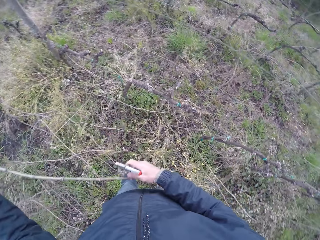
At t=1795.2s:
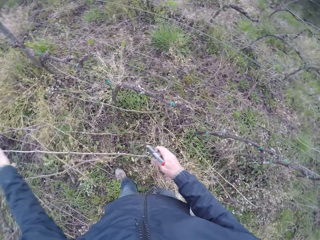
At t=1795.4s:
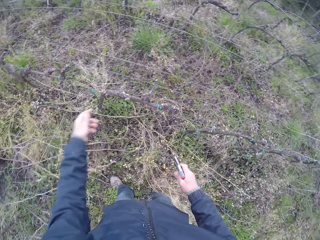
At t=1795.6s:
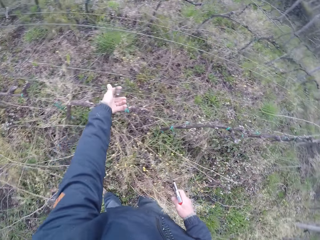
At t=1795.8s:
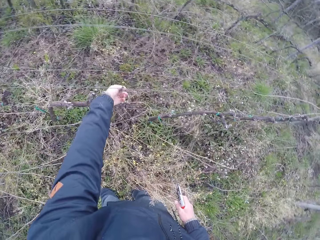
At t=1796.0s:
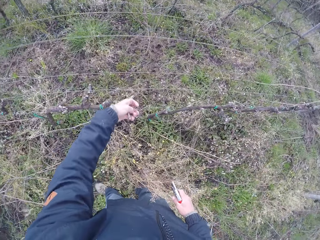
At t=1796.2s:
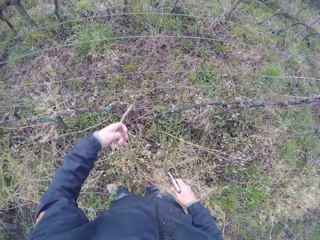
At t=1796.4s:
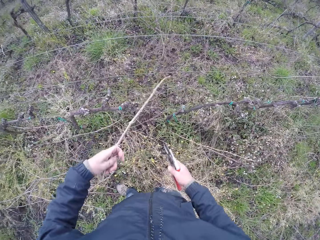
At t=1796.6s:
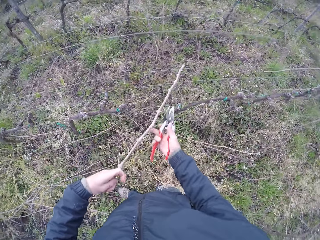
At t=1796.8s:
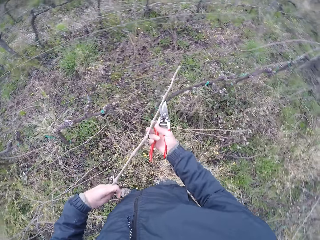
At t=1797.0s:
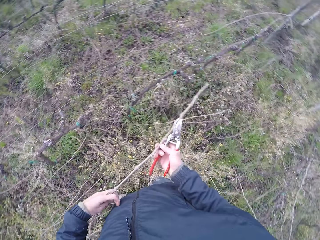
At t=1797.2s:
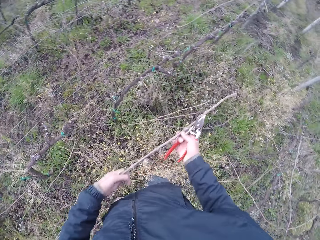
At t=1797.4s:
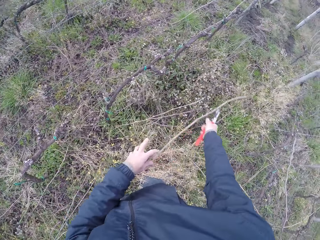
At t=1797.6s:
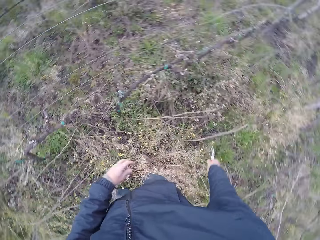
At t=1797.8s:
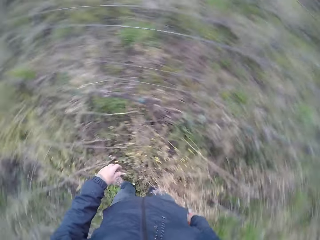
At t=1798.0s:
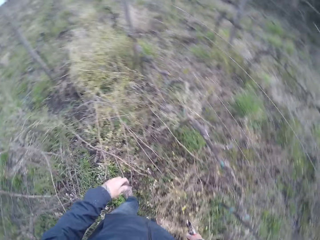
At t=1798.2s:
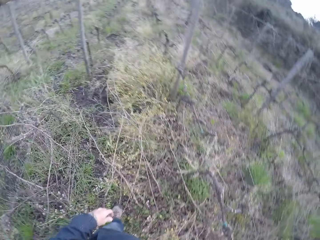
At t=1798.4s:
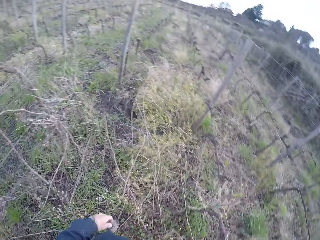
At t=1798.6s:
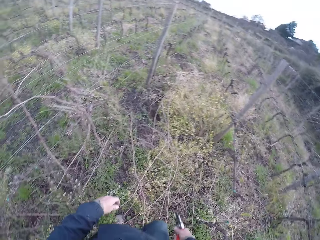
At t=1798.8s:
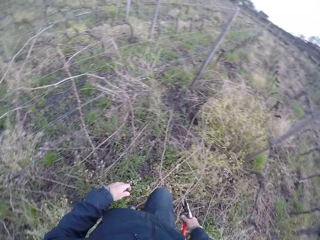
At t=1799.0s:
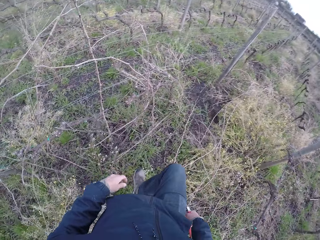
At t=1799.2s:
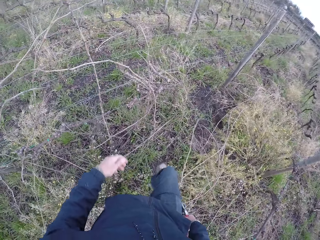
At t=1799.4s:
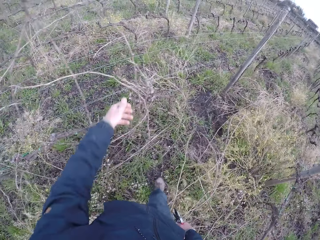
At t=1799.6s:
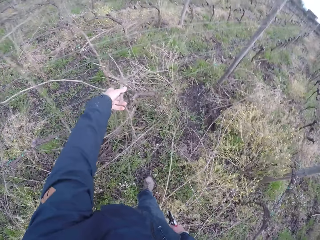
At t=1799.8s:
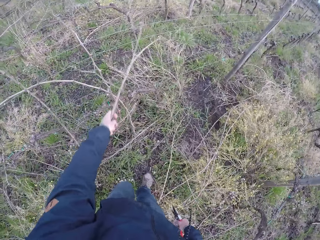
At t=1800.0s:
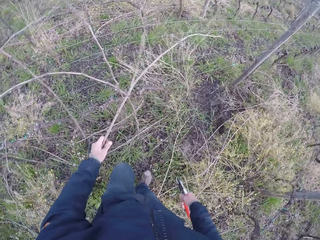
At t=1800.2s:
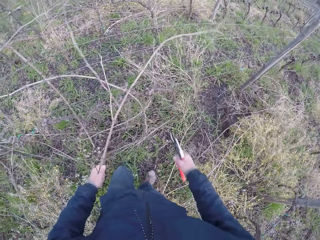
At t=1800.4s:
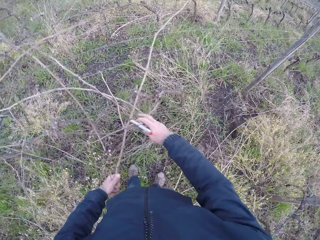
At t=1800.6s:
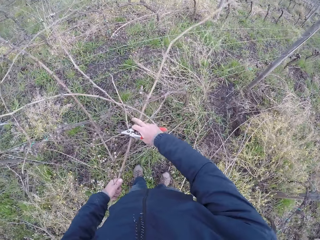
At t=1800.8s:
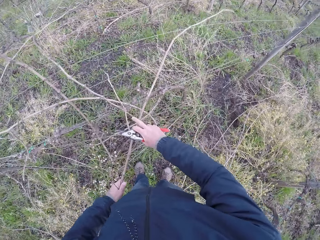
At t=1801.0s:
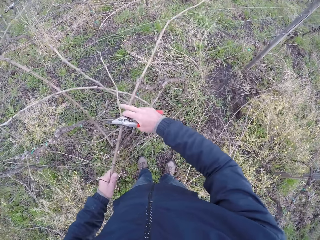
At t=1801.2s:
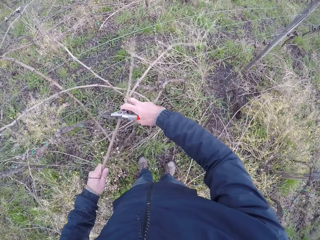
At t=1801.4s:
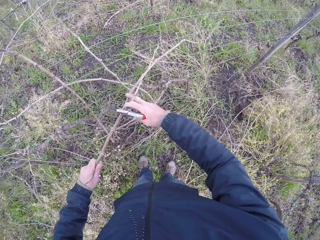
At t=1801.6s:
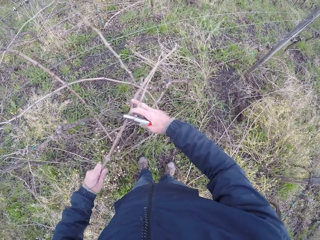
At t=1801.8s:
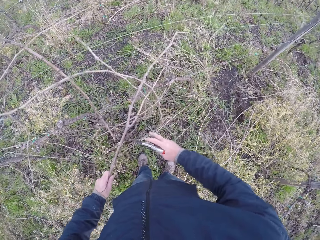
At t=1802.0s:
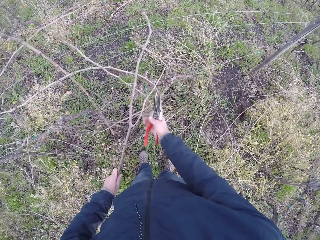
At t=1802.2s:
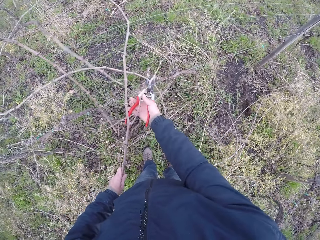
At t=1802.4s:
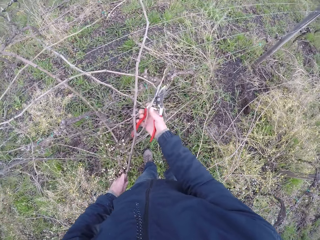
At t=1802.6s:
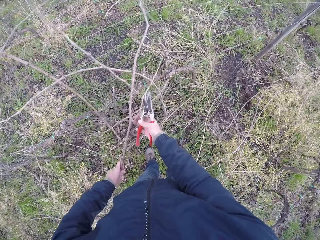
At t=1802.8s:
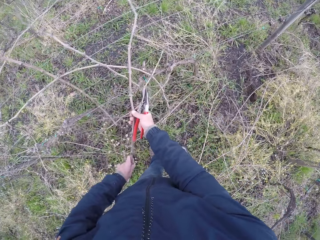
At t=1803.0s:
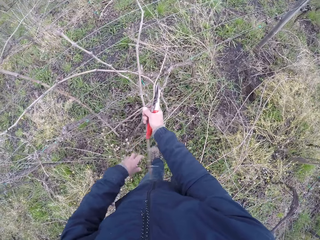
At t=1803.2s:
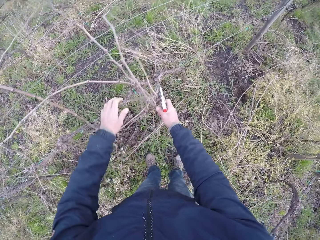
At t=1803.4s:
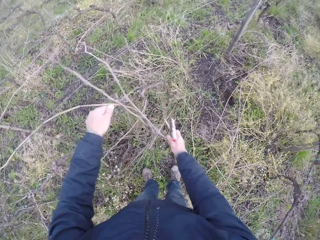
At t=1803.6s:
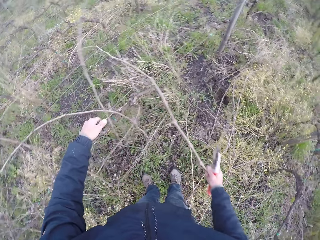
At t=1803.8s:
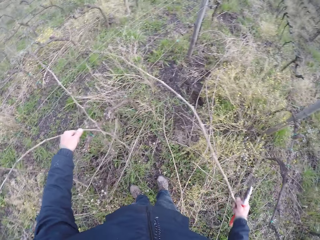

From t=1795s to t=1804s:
The camera wearer drops a twig or branch in his hands on the ground. He pulls a branch from the fence. He holds the branch with both hands. He drops the branch on the ground. He turns to the left. He pulls a twig from the barbed wire fence with his hands. He holds a branch on the fence. He holds the branch with both hands.

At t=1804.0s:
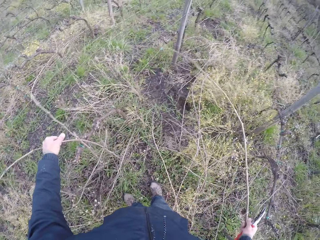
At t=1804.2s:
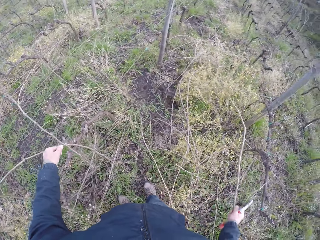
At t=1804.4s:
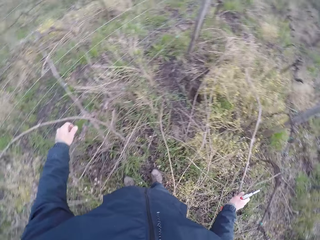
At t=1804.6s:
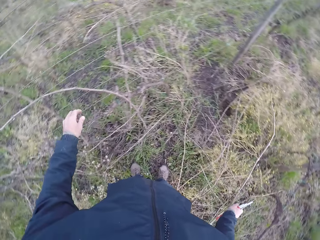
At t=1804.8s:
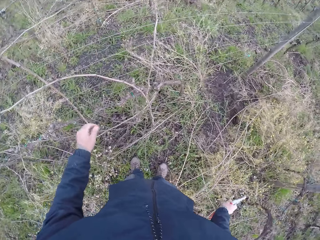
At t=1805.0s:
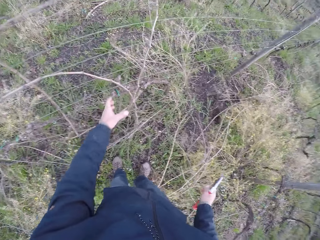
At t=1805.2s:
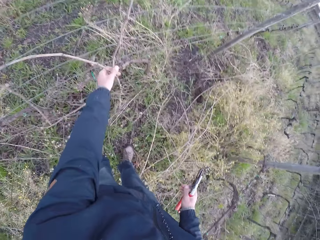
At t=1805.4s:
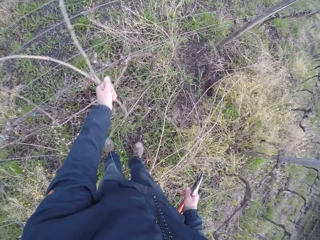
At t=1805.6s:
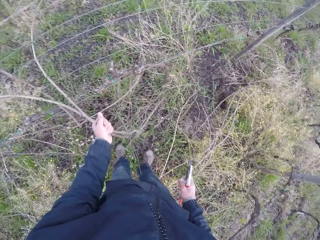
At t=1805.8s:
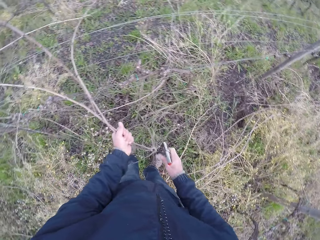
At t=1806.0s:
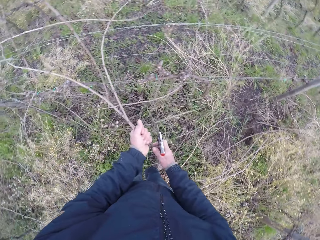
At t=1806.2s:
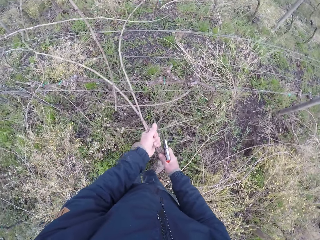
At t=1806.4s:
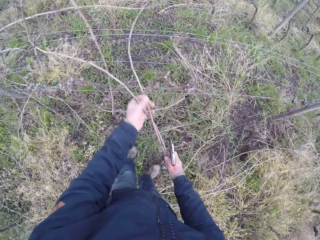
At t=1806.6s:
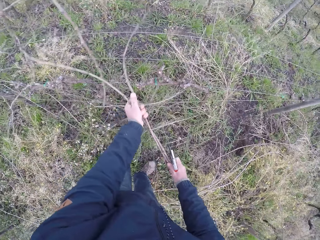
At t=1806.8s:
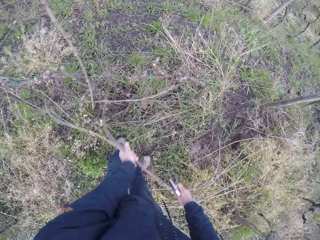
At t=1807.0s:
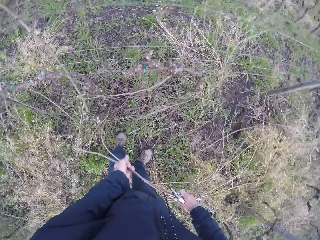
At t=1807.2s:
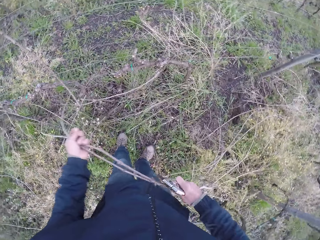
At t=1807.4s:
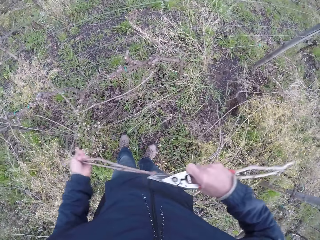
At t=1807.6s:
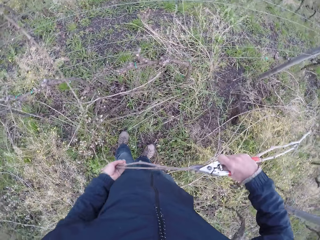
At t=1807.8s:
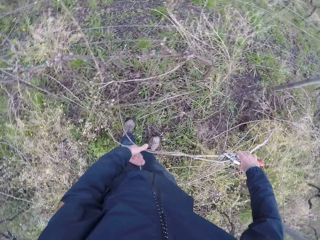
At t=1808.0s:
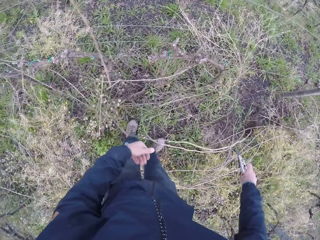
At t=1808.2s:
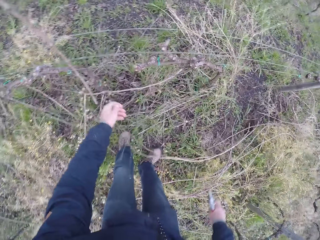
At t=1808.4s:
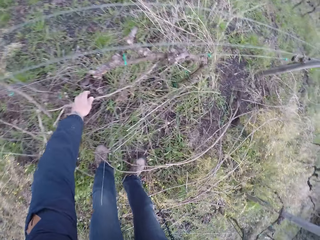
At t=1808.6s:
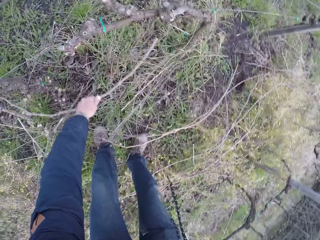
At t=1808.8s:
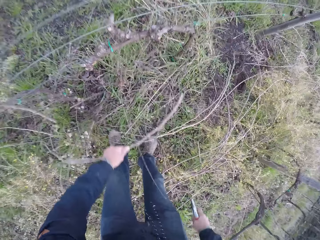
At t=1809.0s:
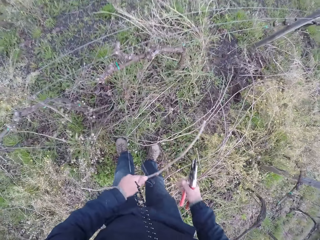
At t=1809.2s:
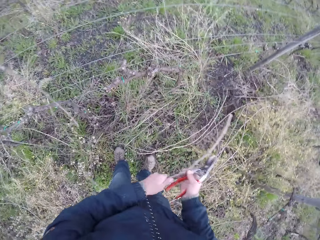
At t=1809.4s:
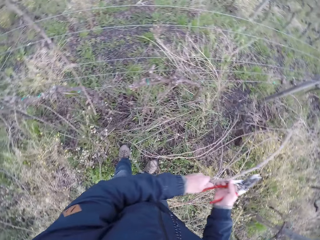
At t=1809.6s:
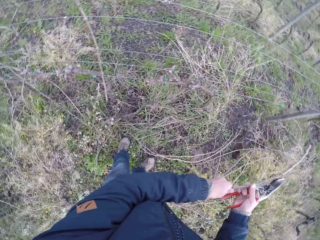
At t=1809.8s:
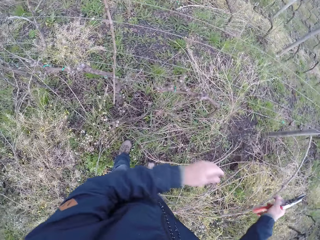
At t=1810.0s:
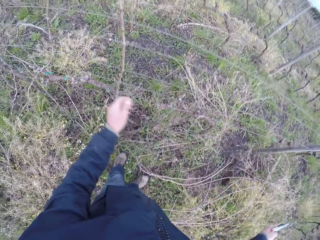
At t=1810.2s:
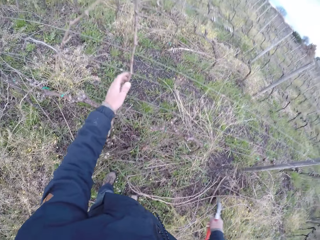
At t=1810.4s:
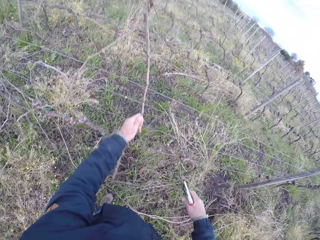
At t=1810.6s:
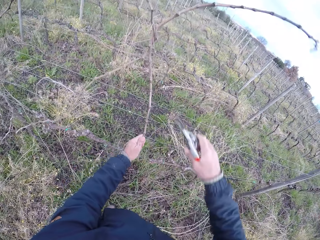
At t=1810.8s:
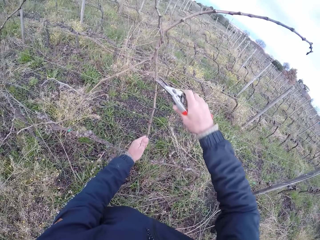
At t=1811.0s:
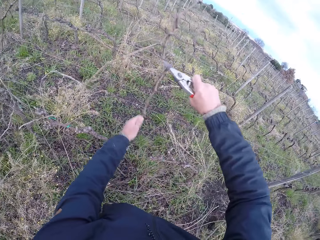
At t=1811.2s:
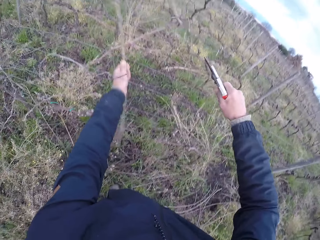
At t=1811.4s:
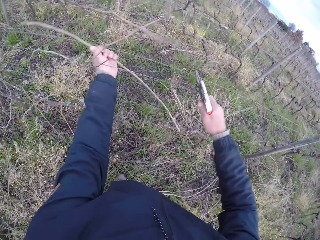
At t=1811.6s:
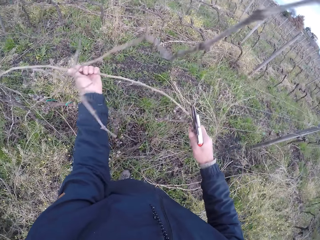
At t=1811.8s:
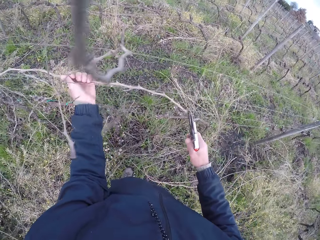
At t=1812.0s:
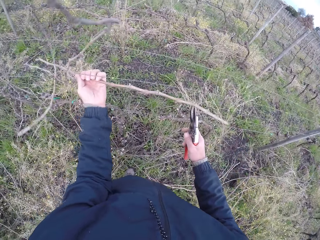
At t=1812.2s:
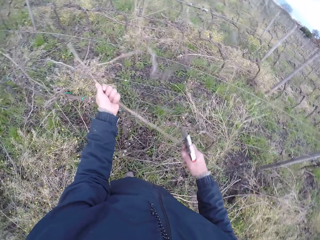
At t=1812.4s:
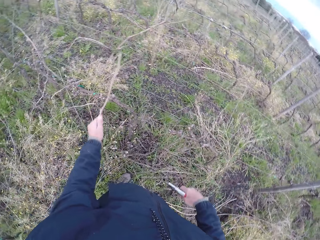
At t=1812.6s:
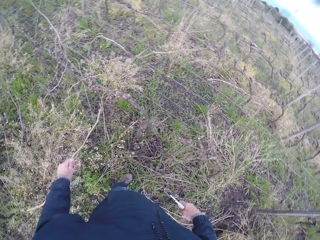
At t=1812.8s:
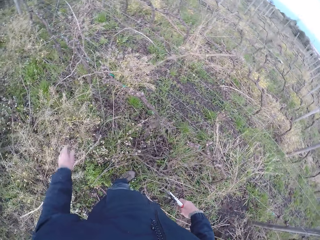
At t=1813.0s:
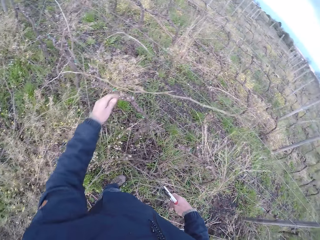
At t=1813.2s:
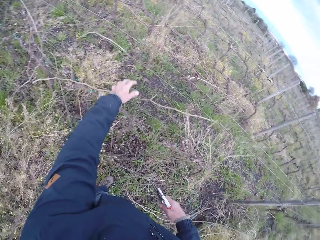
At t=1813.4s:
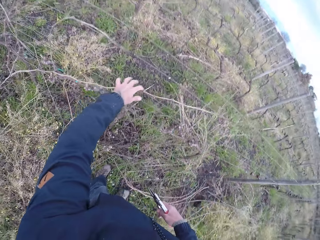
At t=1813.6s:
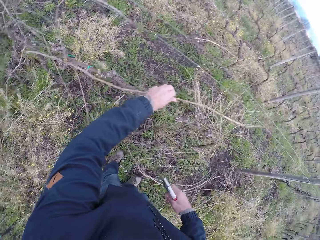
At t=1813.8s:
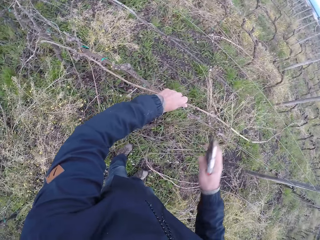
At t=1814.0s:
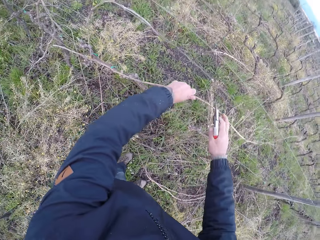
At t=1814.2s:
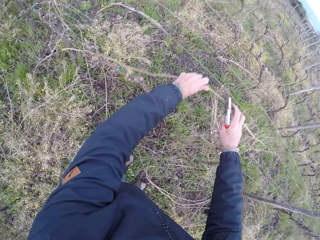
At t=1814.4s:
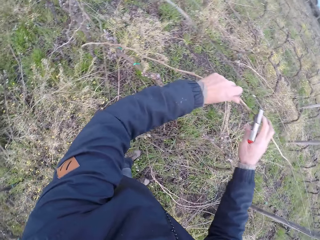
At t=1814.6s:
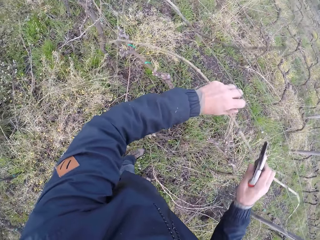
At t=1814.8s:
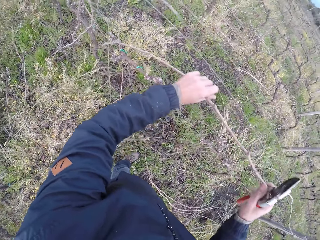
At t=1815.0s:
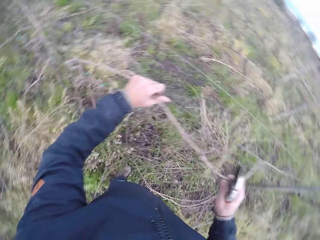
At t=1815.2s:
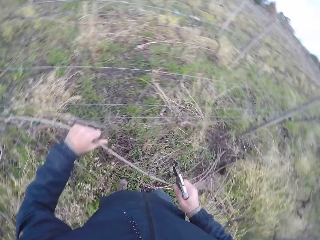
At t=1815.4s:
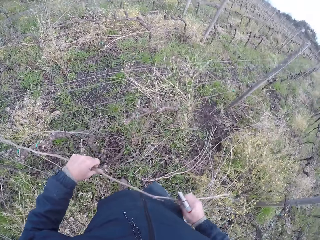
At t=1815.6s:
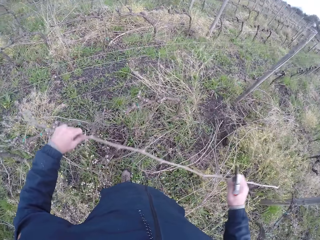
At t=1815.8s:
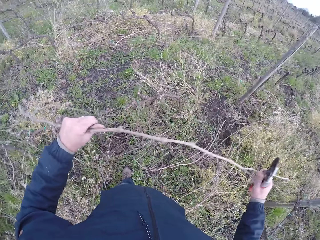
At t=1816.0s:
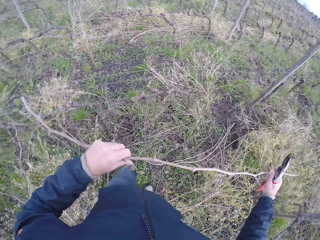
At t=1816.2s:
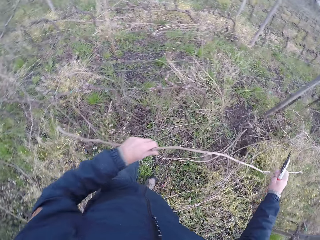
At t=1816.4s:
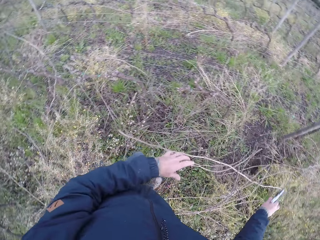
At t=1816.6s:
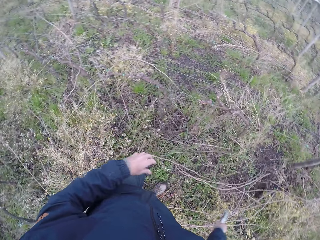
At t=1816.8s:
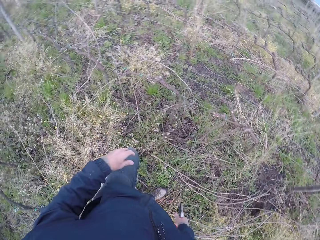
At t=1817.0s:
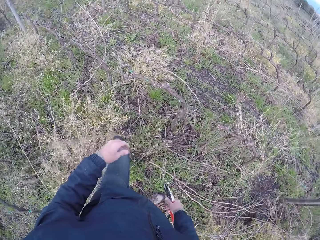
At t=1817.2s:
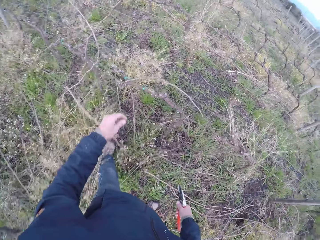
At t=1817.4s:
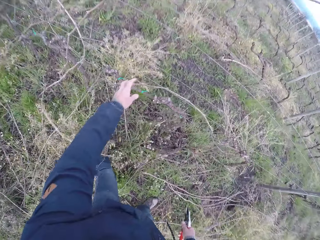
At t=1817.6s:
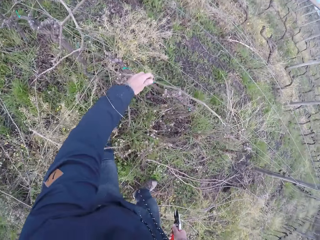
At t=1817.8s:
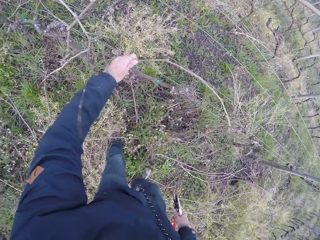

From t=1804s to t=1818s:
The camera wearer pulls a branch from the fence. He holds a fence wire with his left hand. He drops the twig or branch in his right hand on the ground. He pulls a twig from the barbed wire fence with his hands. He grips branches on the fence. He holds the branches with both hands. He pulls the branches from the fence. He drops the twig in his hands on the ground. He pulls a twig from the barbed wire fence with his left hand. He holds the branch with both hands. He drops the branch on the ground. He pulls a twig from the barbed wire fence with his left hand. He holds a branch on the fence. He cuts the twig in his left hand with the pruning plier in his right hand. He pulls a branch from the fence. He drops the twig in his left hand on the ground. He holds a branch on the fence. He pulls a twig from the barbed wire fence with his hands. He drops the twig in his hands on the ground.
